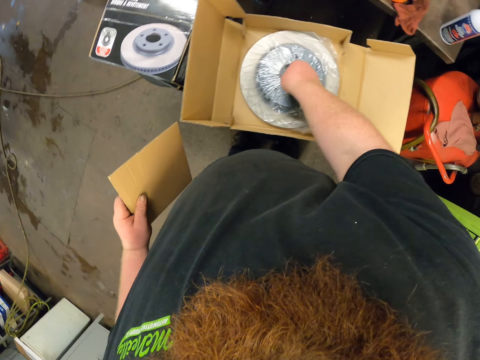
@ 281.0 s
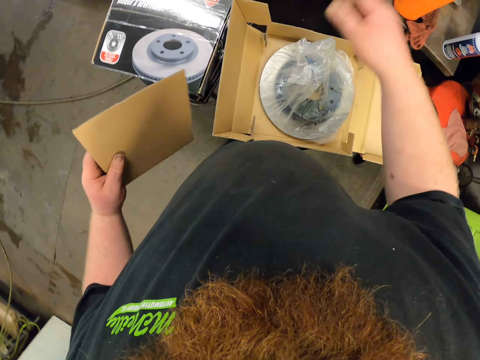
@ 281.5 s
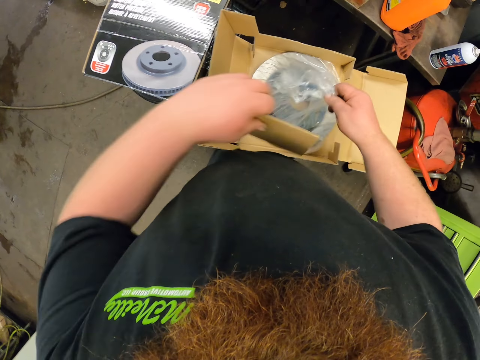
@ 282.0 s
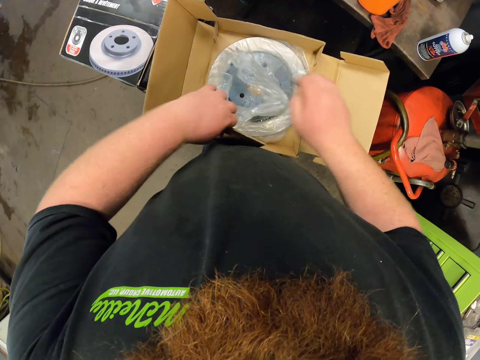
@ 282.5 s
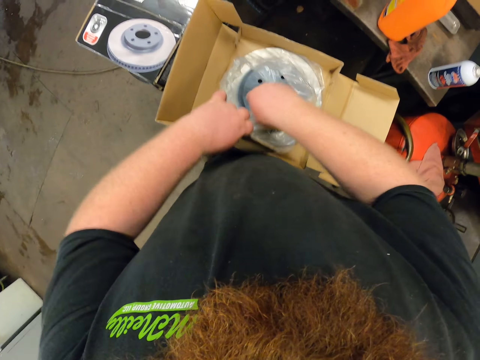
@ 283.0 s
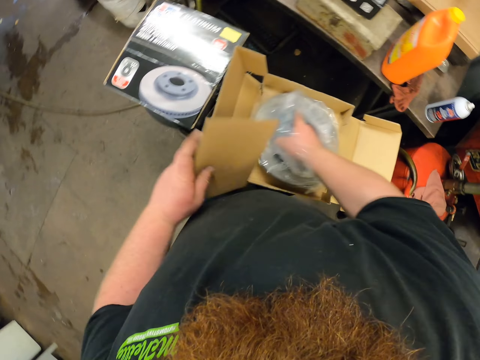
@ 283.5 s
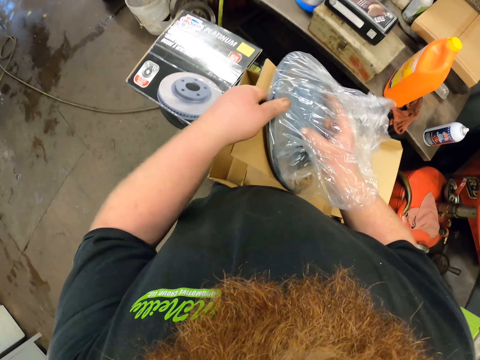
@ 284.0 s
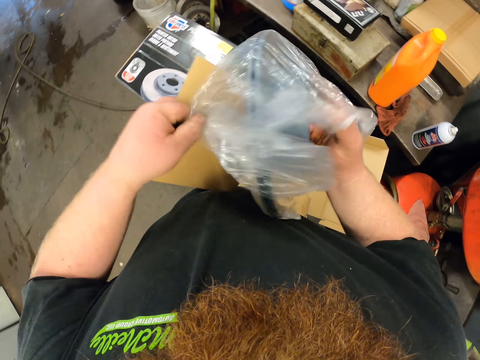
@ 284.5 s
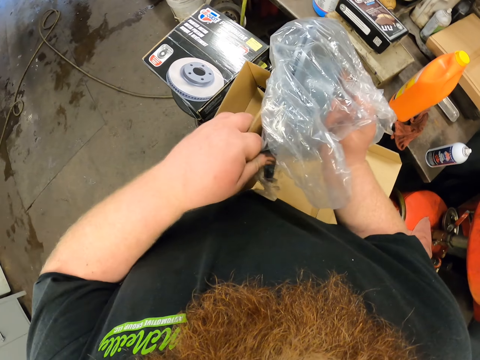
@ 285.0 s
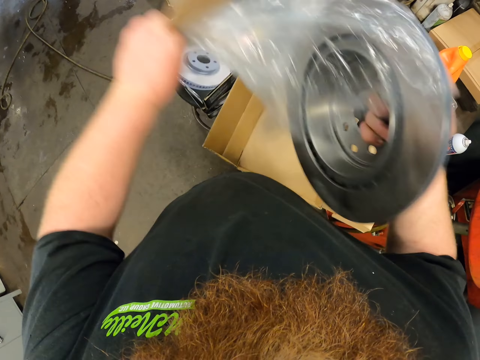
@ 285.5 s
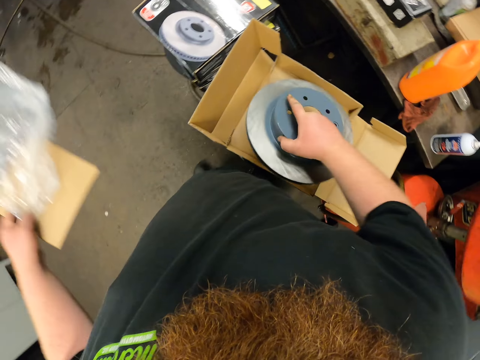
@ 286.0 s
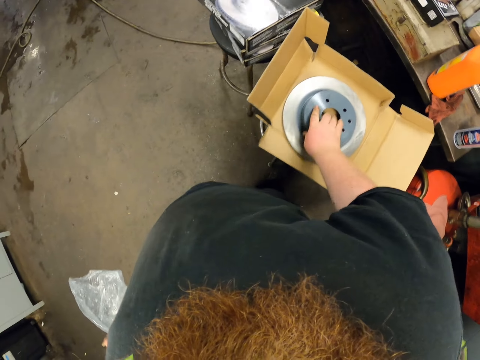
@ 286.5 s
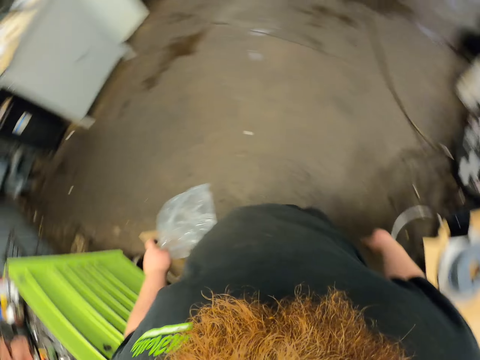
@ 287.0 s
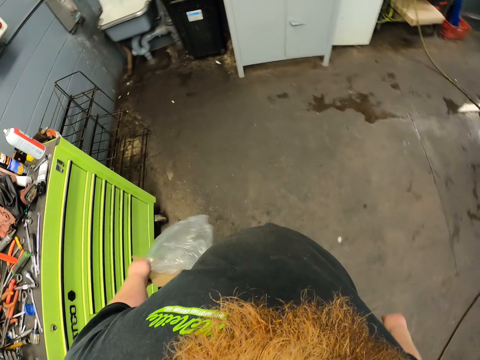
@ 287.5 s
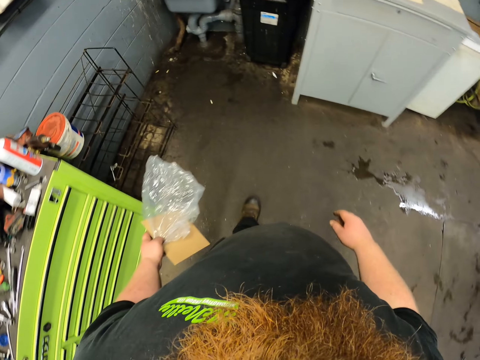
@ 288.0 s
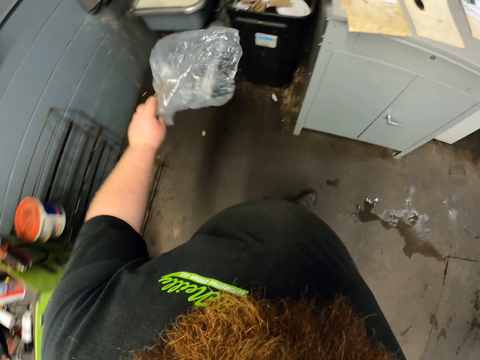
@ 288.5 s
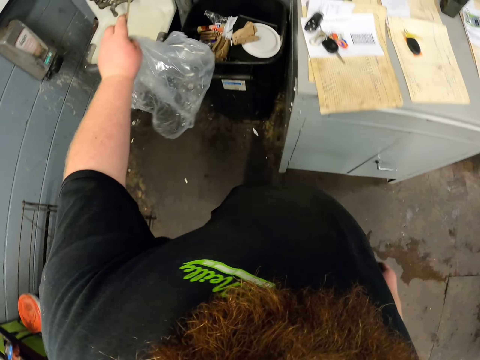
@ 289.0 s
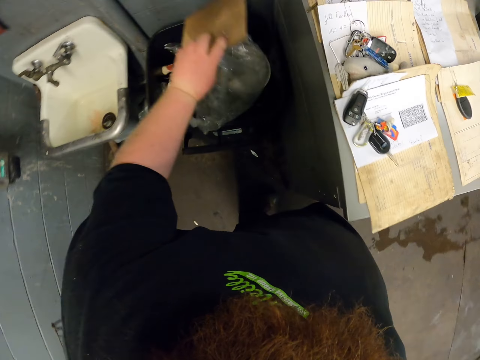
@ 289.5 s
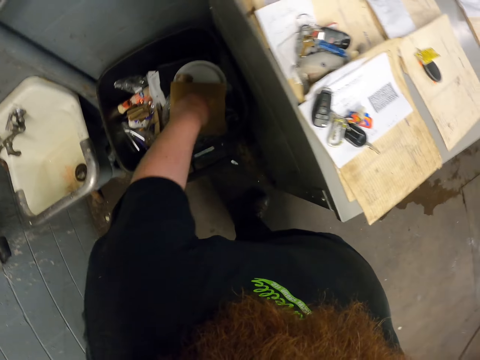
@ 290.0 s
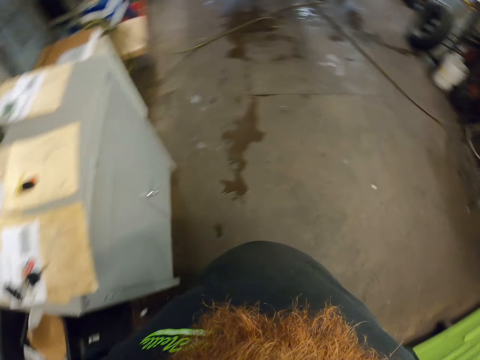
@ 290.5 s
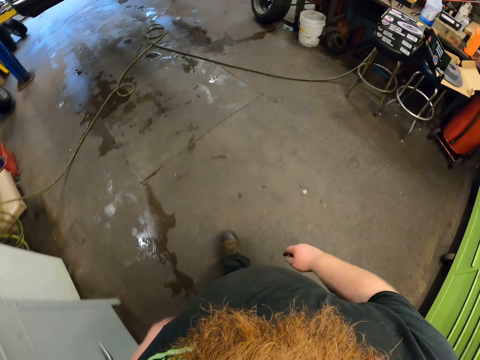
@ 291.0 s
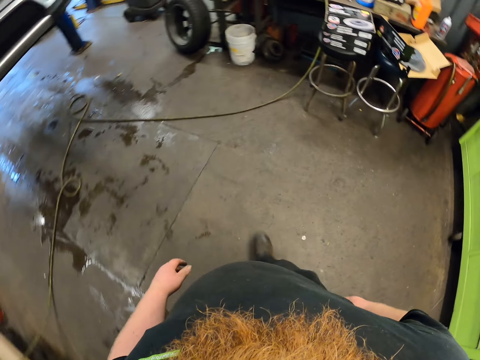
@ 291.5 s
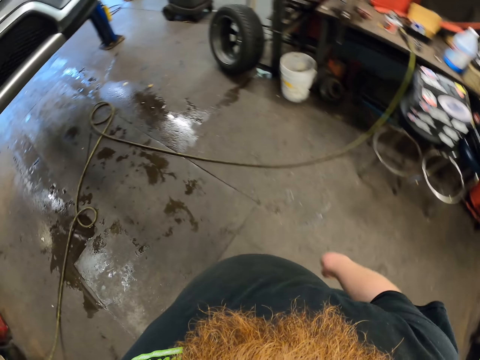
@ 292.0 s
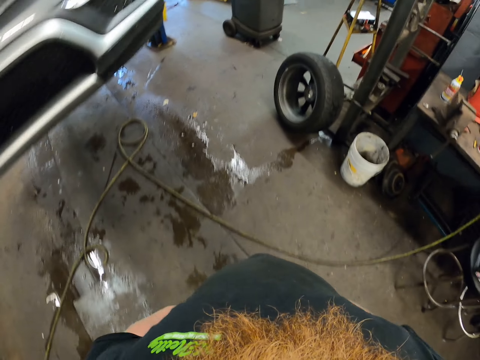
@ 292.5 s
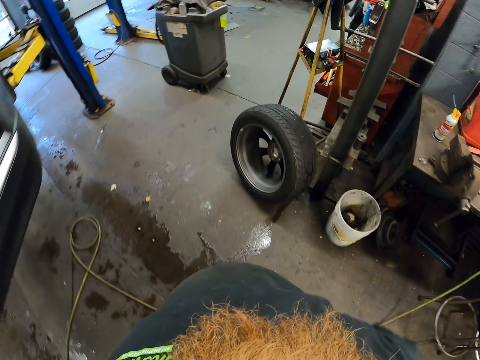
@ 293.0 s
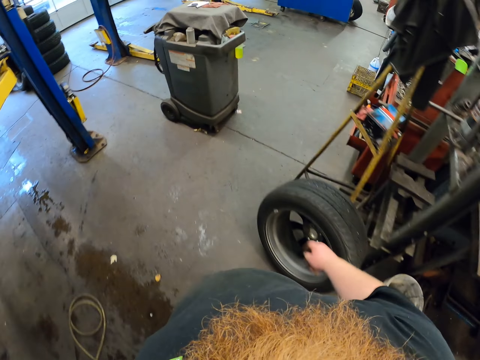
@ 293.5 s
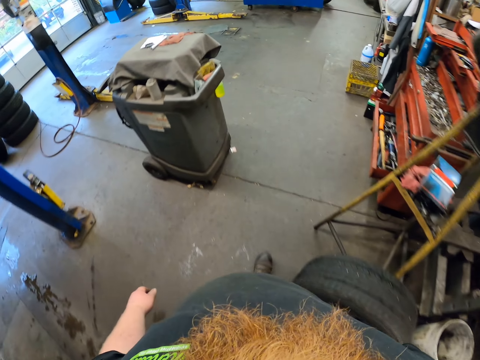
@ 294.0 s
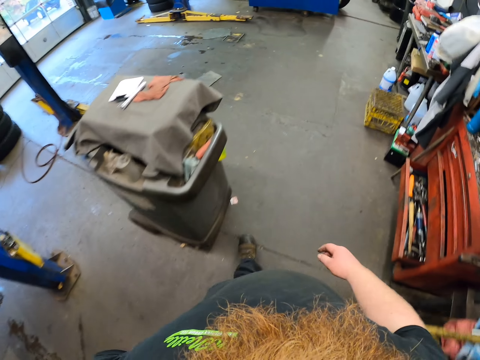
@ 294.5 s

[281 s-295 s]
The camera wearer removes the top paper on the car disc. They open the paper wrapping the car disc. They remove the car disc from the paper. They put the car disc down. They walk to the bin. They drop the paper in the bin. They walk around the workshop.

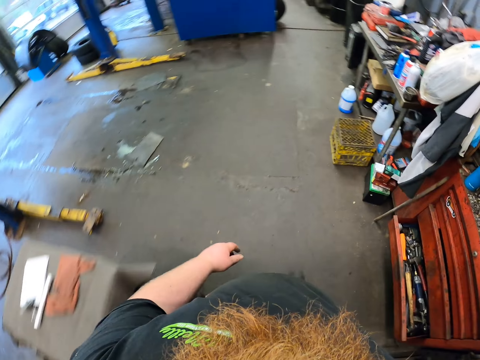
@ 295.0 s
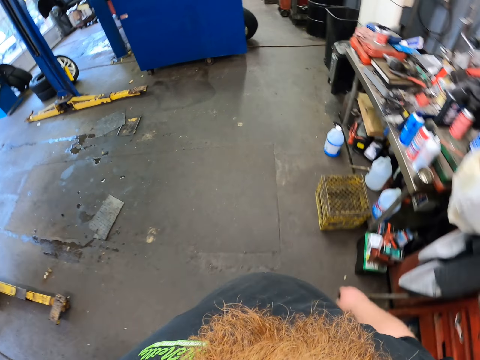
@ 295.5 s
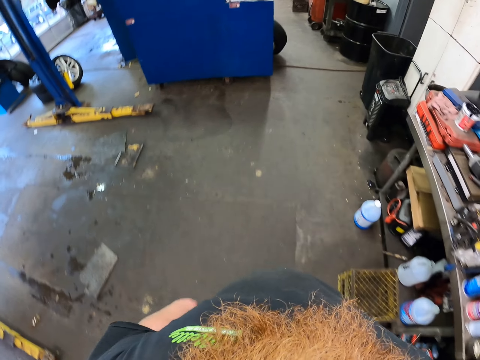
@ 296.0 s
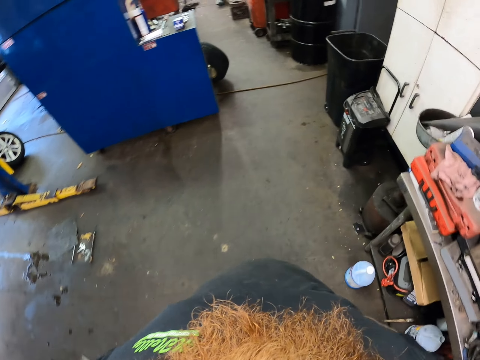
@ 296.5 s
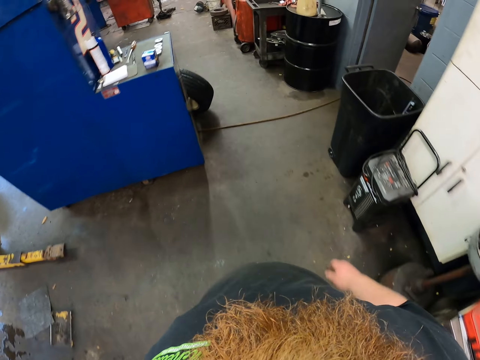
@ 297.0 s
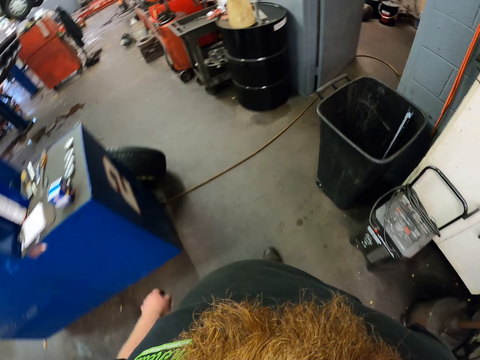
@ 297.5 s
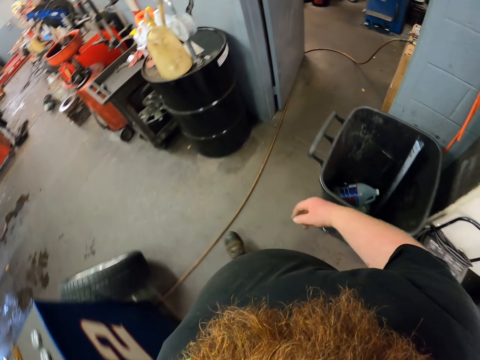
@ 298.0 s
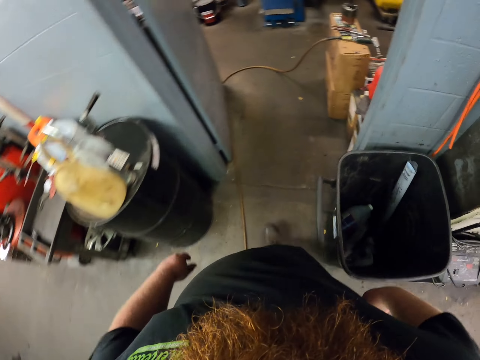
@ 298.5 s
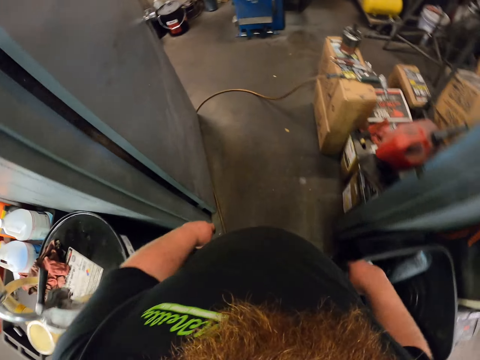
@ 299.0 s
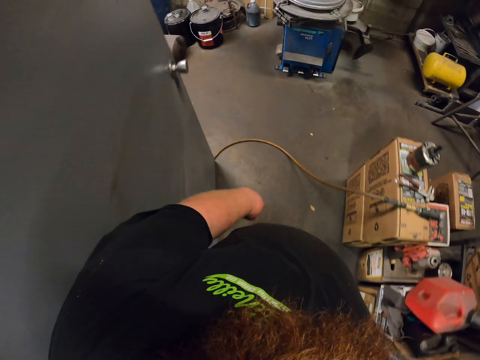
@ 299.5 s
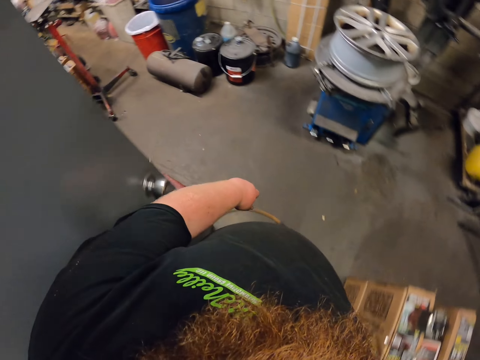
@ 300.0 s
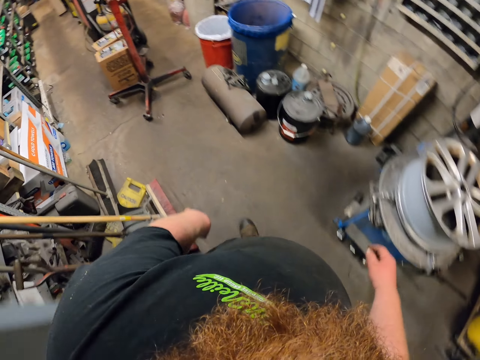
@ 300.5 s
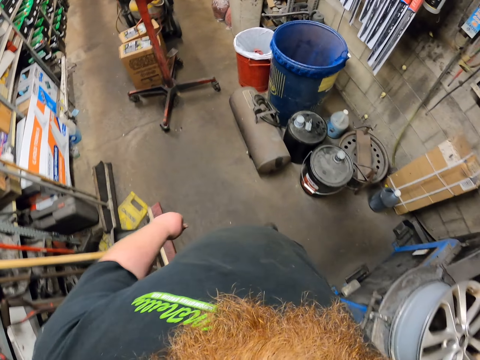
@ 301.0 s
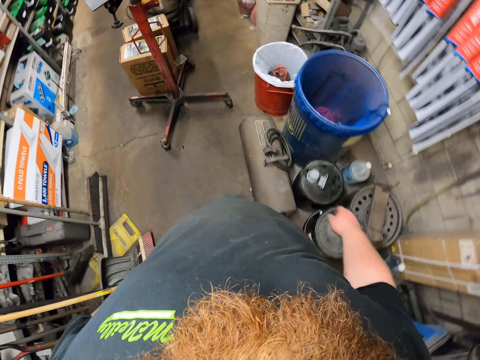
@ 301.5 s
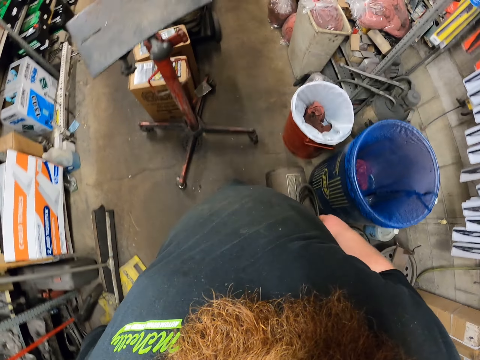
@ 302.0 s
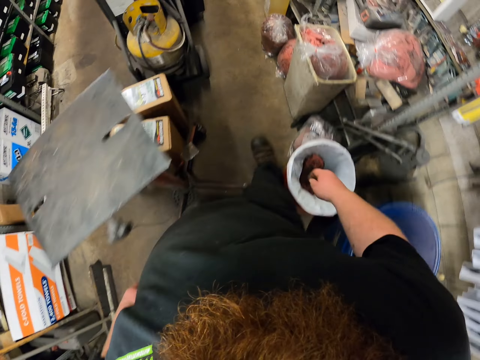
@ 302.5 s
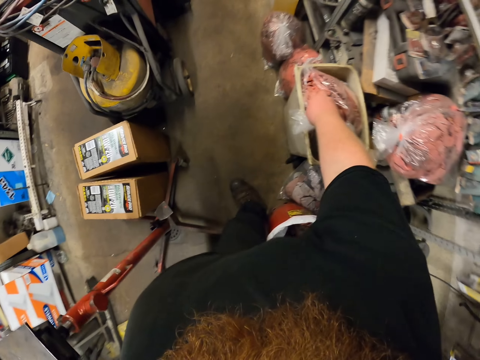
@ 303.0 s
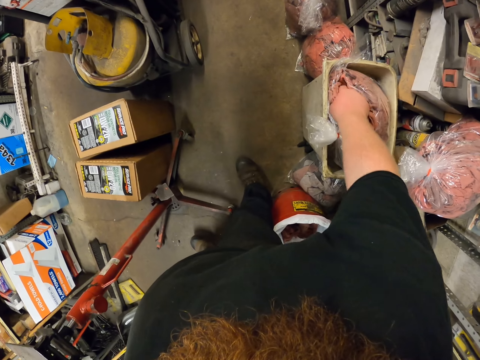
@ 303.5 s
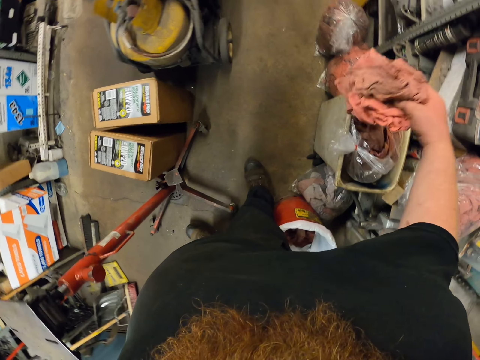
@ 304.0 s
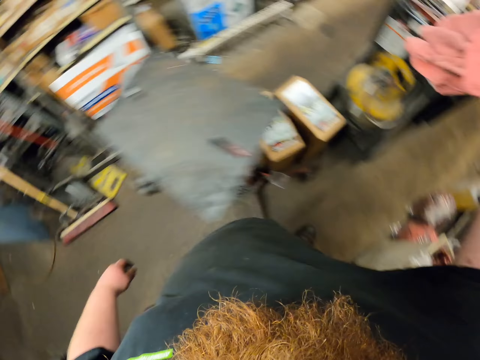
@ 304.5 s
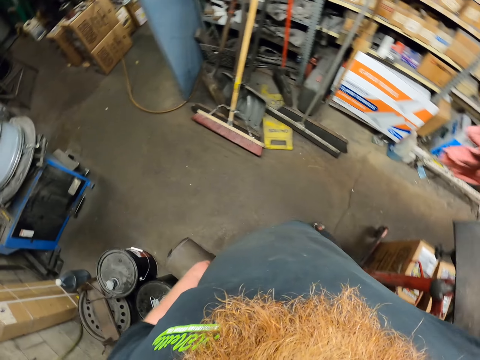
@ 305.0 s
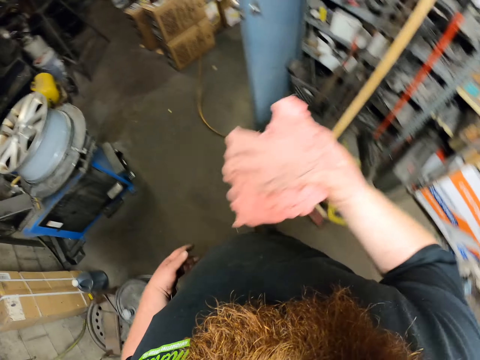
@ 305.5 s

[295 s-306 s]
The camera wearer picks up a cloth.

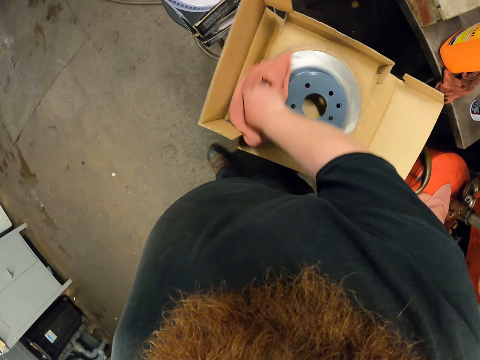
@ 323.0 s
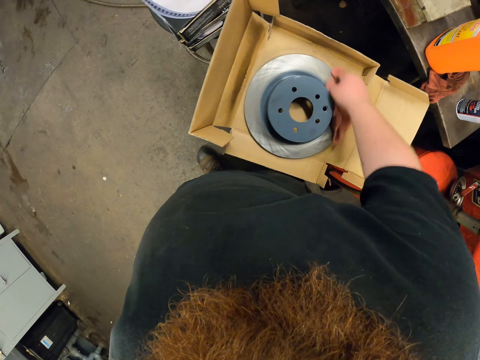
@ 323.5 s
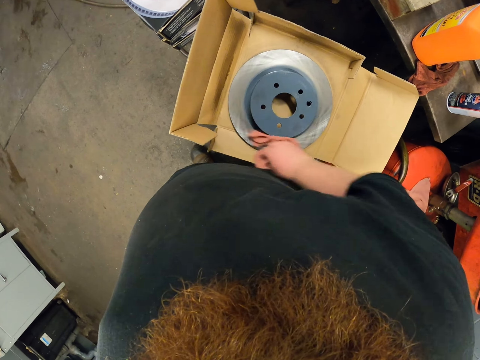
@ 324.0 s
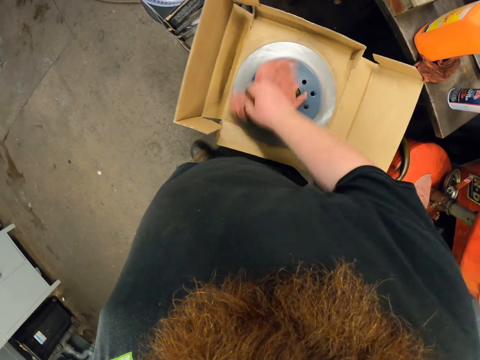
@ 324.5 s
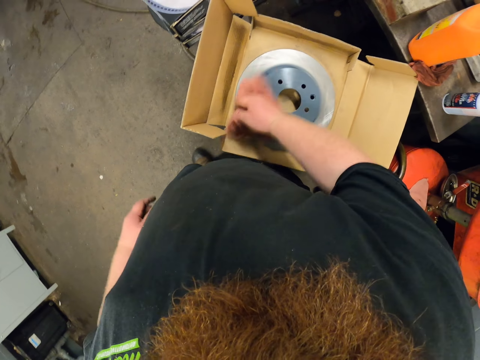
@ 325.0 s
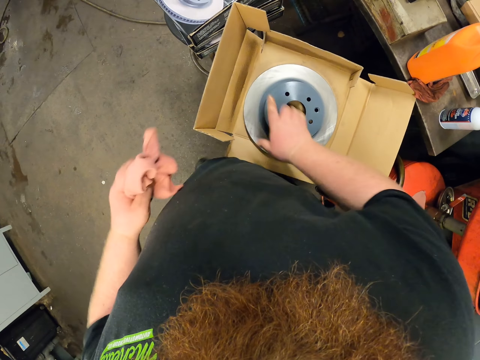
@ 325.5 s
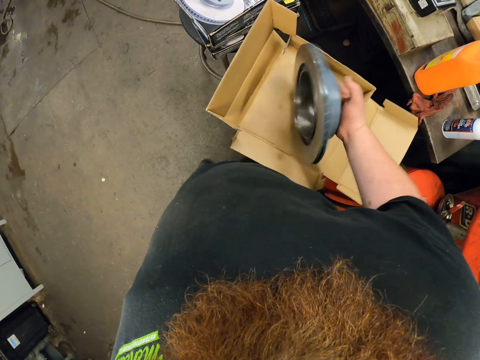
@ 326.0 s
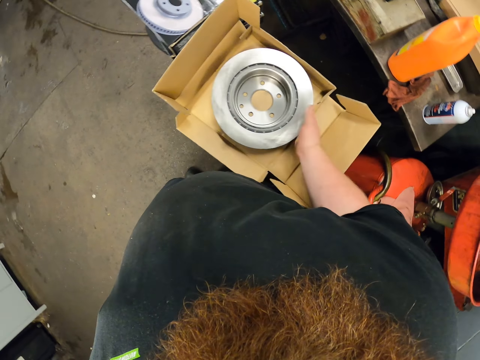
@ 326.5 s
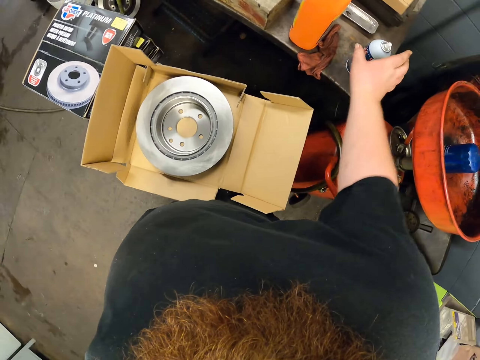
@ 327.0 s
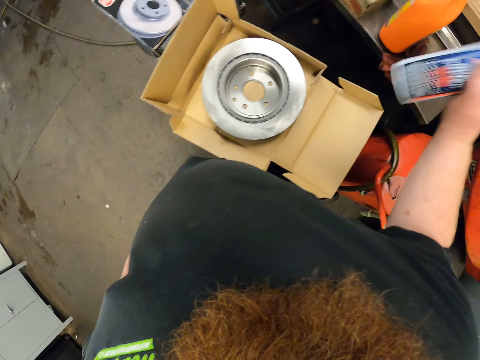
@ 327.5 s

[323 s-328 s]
The camera wearer wipes the car disc. They switch the cloth to the left hand. They turn the car disc upside down. They pick up the sprayer.
